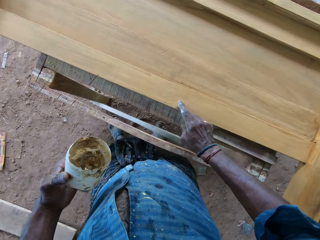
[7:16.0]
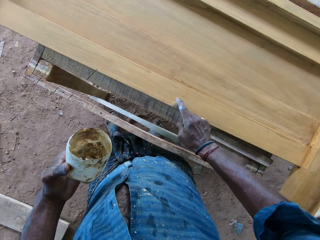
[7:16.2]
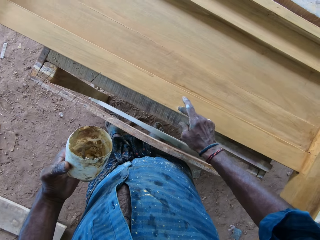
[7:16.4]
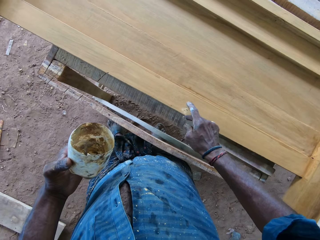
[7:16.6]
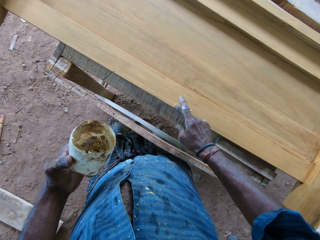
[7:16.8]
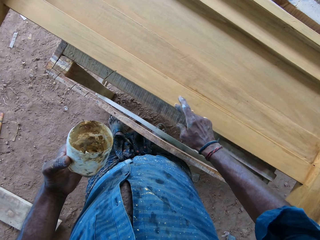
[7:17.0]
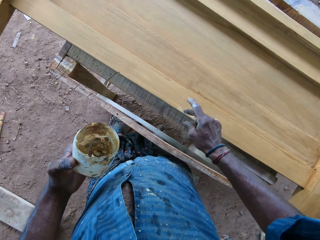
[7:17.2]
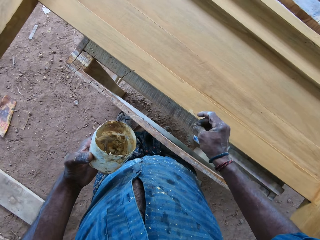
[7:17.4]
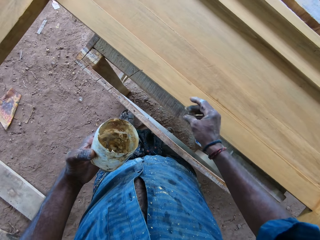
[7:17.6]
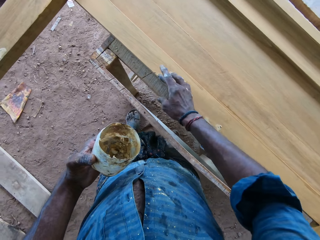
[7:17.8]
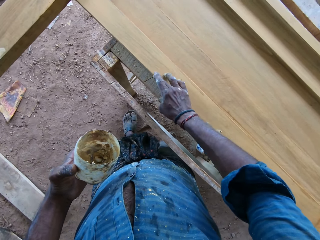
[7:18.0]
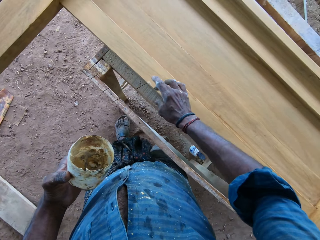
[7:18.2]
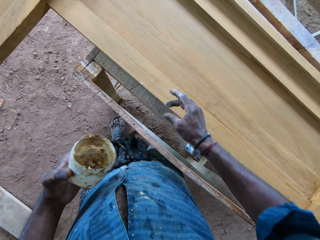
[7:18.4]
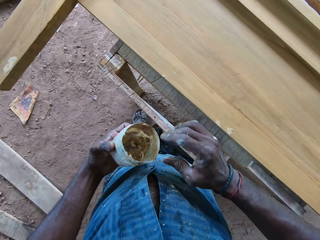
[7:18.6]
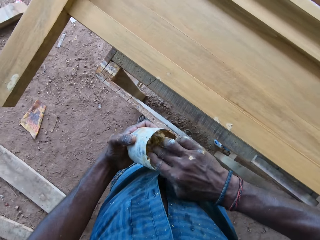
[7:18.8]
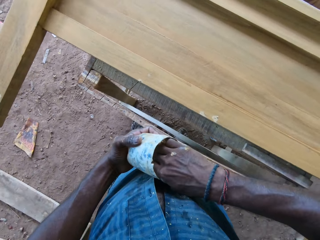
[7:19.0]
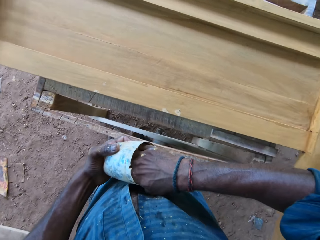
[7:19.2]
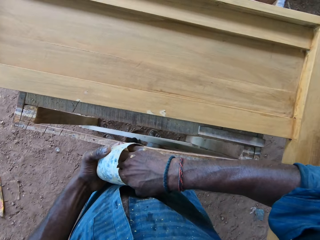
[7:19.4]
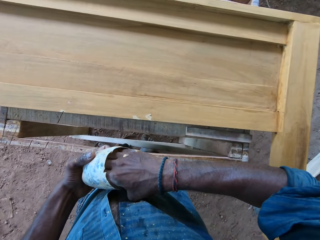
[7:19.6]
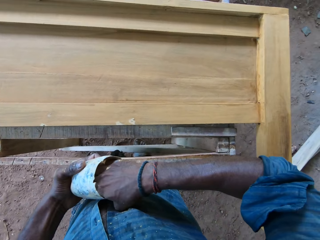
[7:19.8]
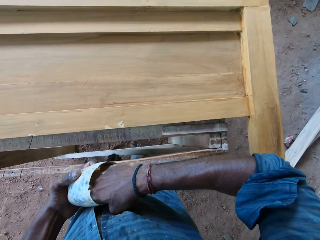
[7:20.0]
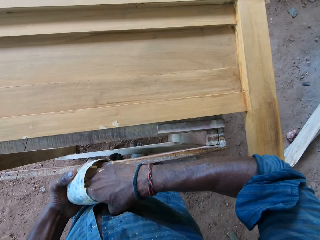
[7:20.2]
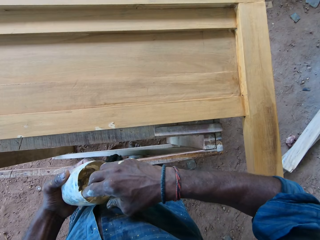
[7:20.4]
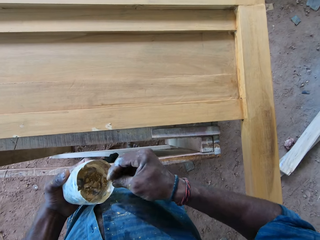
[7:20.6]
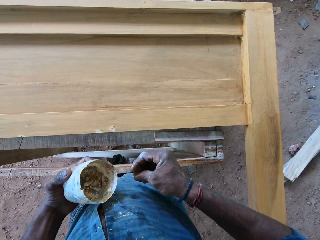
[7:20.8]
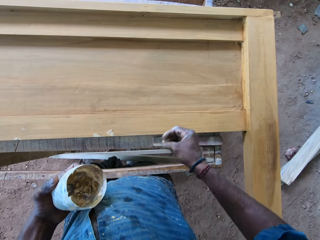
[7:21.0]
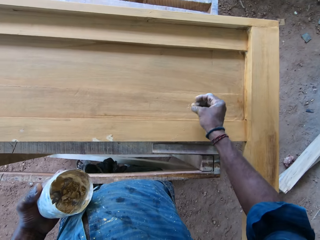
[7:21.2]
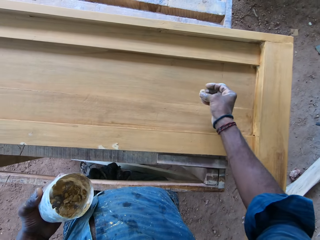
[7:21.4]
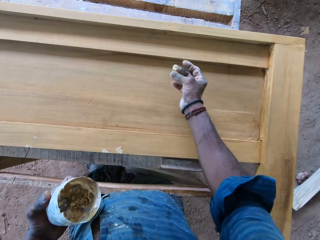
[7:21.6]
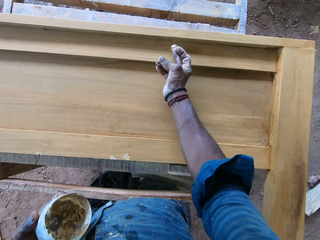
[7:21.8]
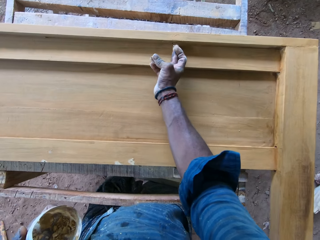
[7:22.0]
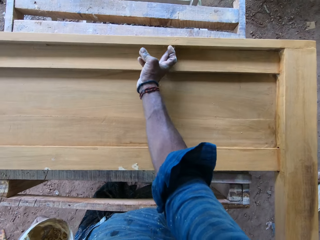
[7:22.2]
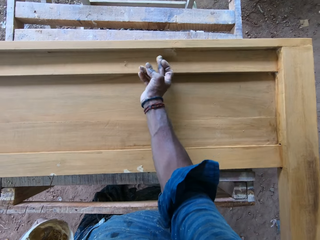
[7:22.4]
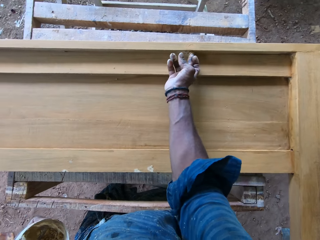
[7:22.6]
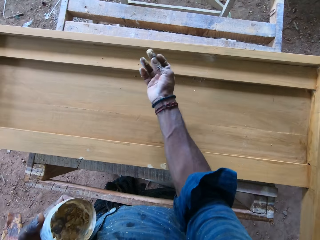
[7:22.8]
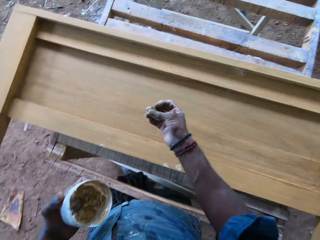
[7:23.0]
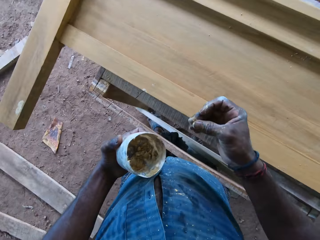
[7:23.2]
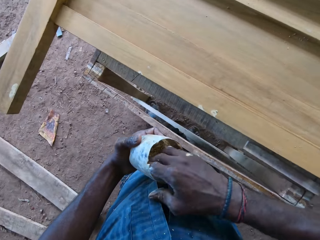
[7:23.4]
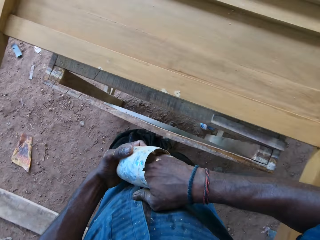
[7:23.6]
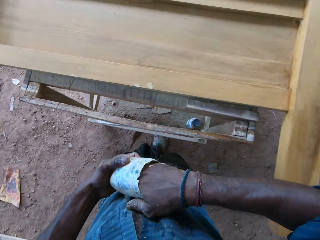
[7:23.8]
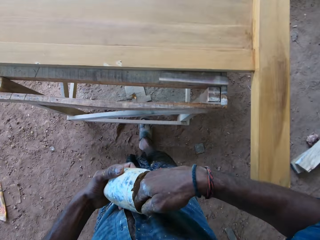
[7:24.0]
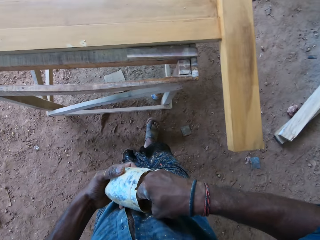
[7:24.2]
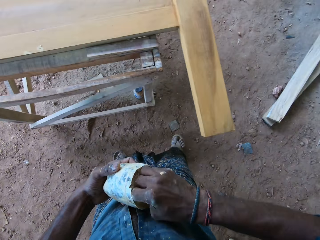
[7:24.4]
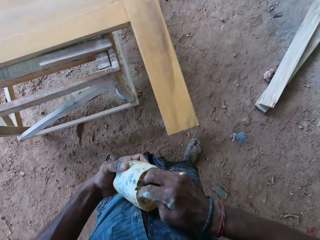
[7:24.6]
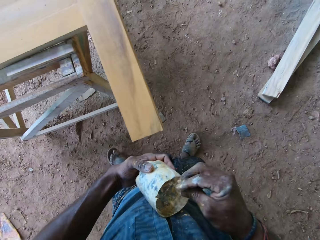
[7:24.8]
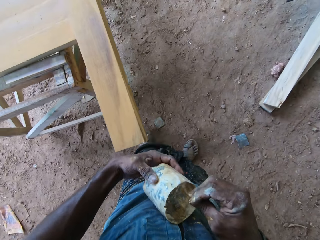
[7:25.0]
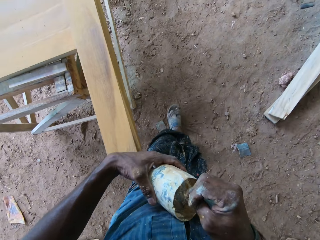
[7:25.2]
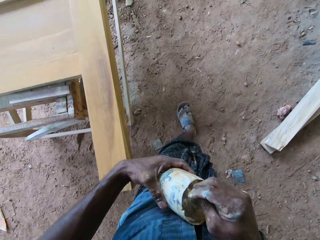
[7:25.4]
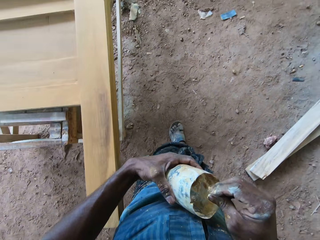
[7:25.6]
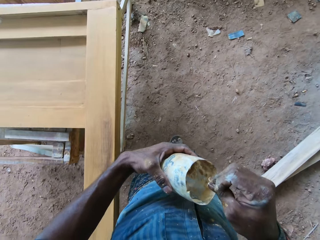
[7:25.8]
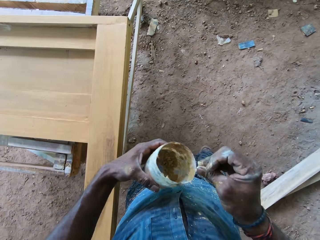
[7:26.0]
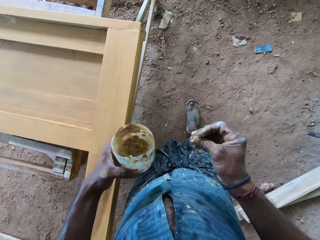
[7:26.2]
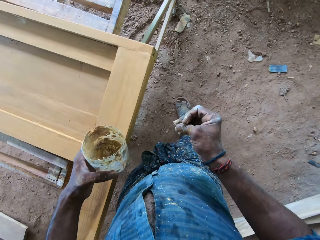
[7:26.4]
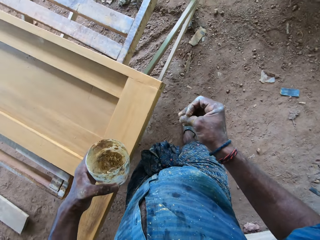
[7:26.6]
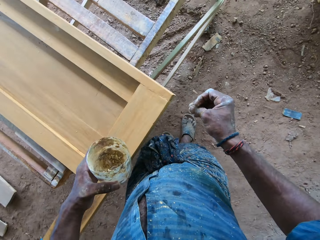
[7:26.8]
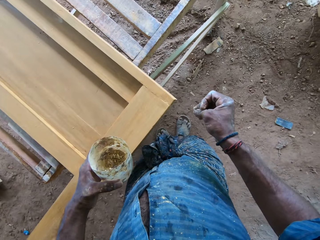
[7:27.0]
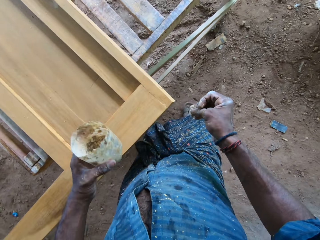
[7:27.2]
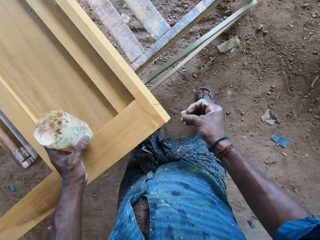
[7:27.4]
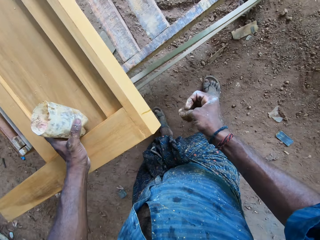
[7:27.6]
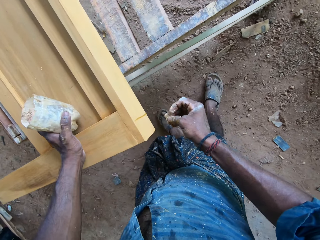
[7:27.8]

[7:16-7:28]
The camera wearer applies the mixture on the footboard slat cracks. He dips his fingers into a cut bottle. He scoops the mixture. He applies the mixture on the footboard slat cracks. He scoops the mixture. He dips his fingers into the cut bottle. He carries the cut bottle around a board. He walks around.

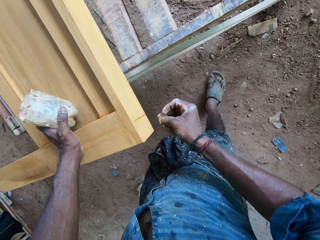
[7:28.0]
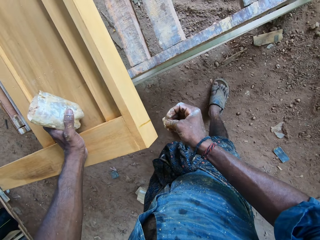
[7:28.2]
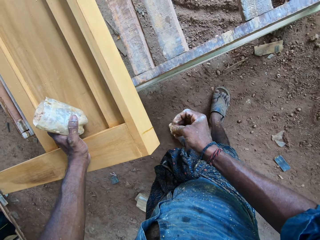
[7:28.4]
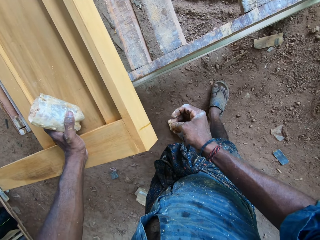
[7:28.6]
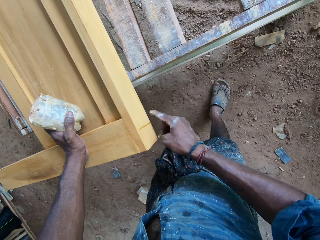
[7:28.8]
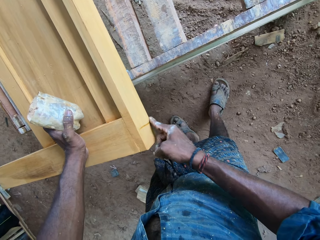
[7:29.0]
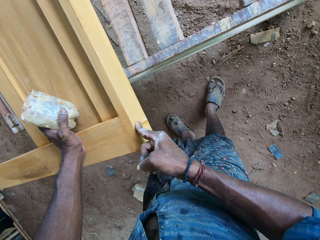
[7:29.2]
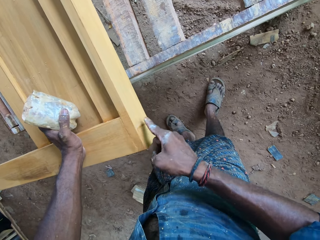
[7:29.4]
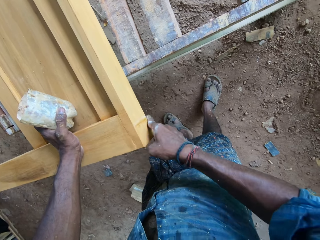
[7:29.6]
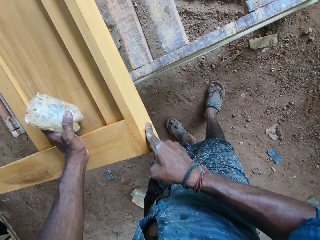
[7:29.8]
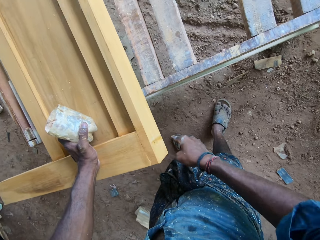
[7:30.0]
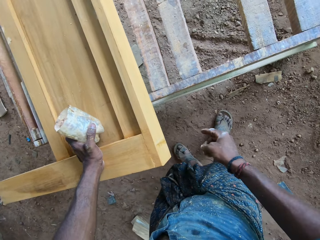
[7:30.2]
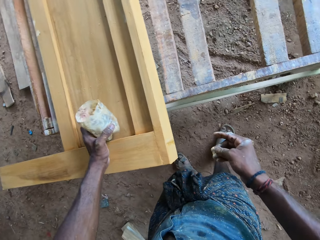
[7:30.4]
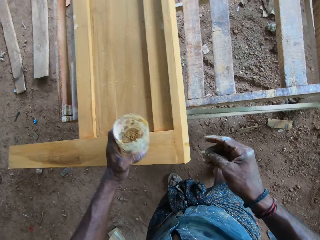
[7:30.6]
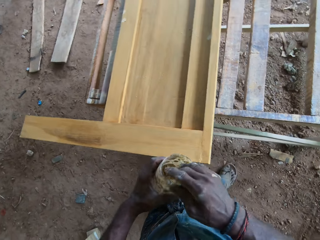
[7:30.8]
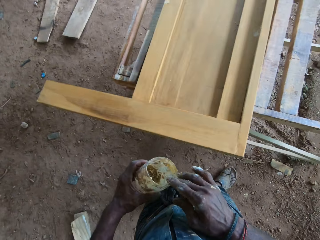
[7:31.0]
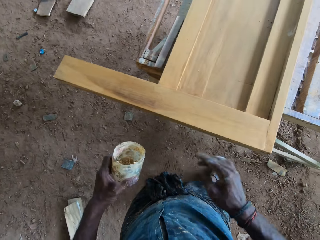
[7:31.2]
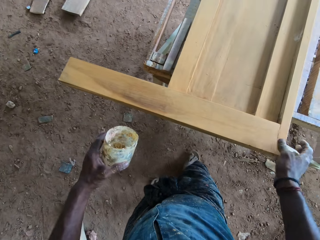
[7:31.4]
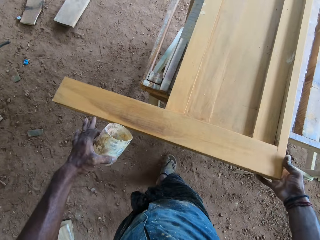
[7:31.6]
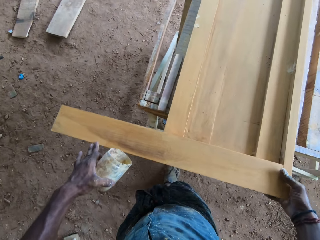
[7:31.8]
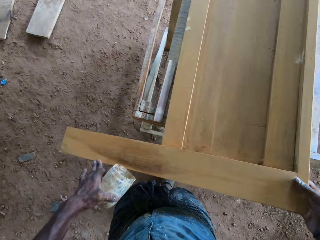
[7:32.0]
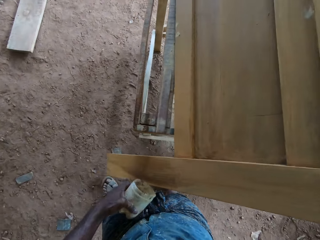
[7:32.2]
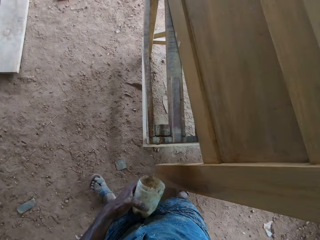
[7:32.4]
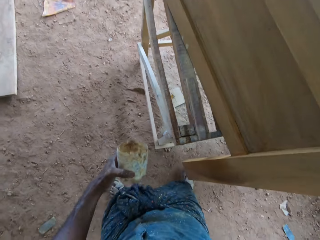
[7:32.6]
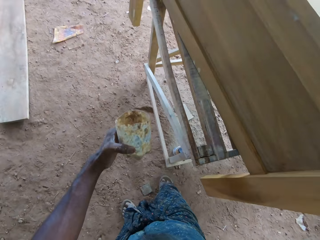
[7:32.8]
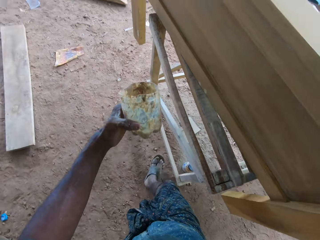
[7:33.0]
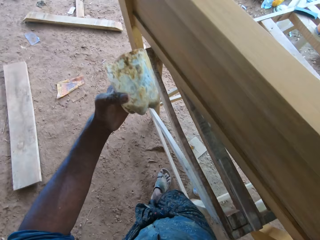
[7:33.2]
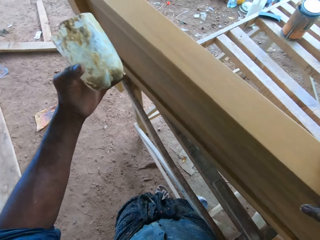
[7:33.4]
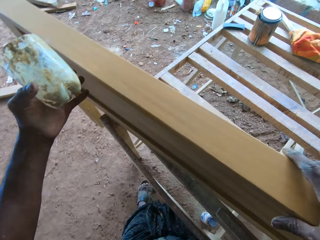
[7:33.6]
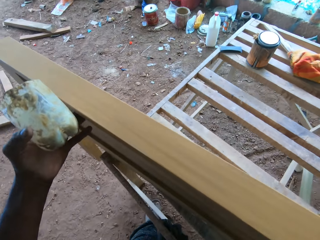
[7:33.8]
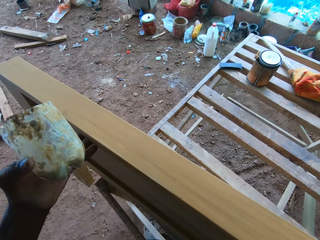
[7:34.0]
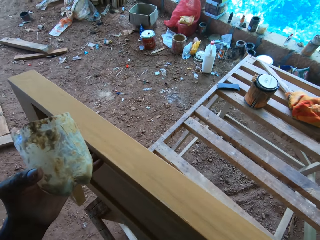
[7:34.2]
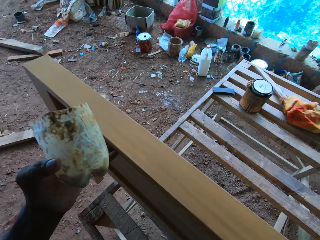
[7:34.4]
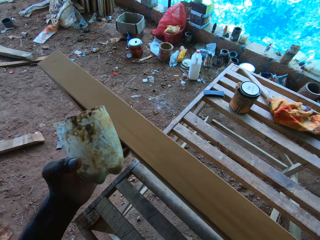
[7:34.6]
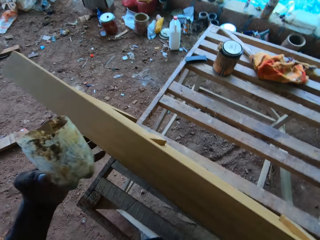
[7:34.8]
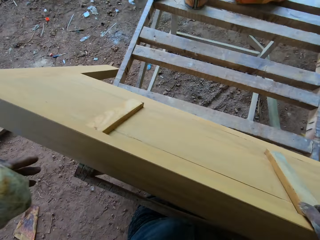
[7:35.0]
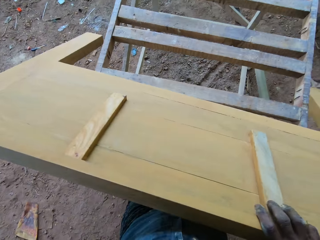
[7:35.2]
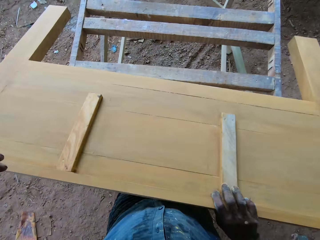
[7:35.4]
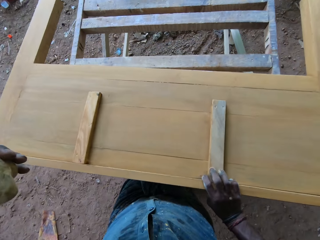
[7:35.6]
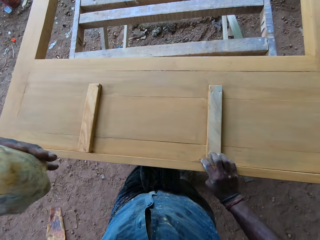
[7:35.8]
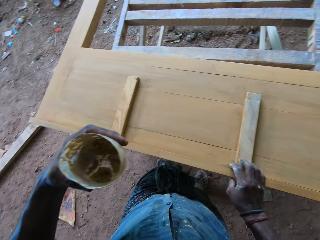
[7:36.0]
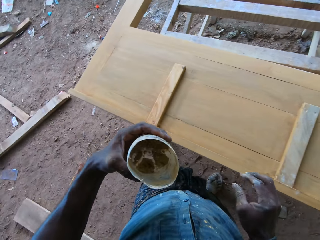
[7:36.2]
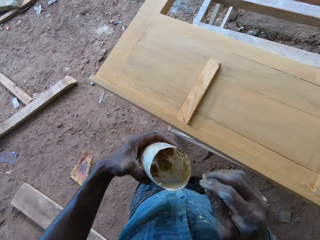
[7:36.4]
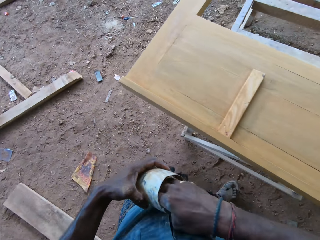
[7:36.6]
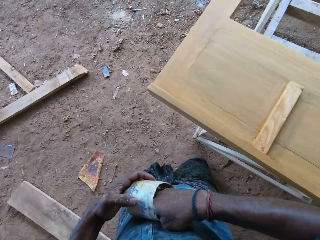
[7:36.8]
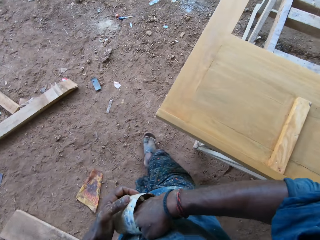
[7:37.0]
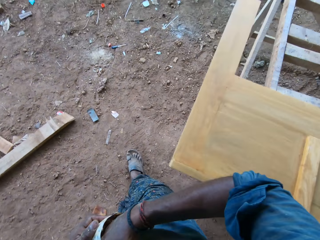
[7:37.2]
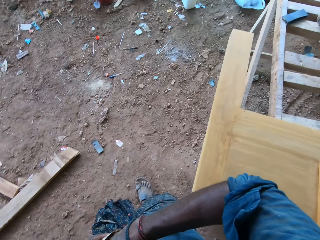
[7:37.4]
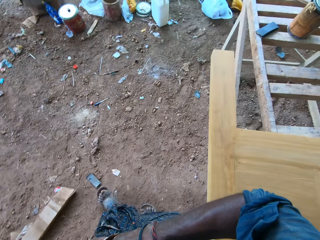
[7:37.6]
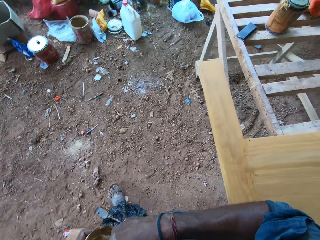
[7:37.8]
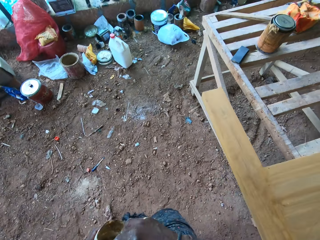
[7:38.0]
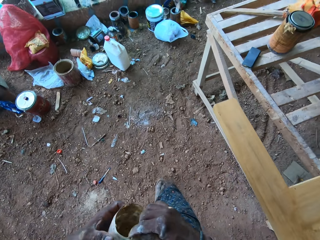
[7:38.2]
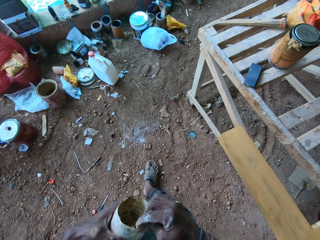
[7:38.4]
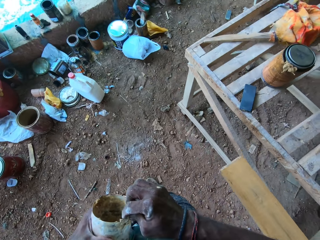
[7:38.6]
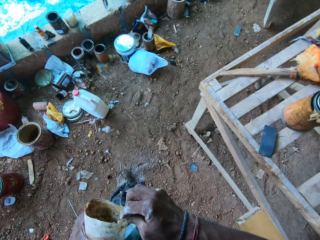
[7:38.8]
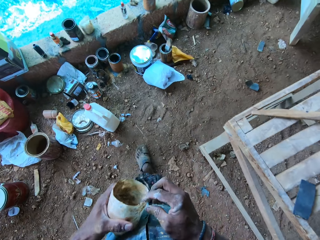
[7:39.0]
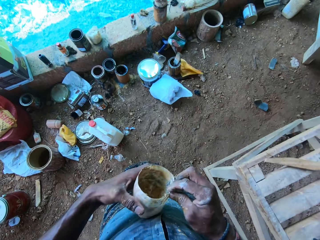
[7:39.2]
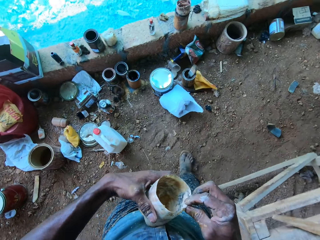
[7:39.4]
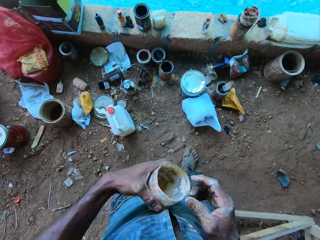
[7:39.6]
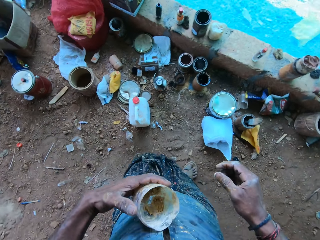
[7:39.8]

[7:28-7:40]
The camera wearer applies the mixture on the footboard slat cracks. He walks around. He lifts the footboard slat. He turns the footboard slat over. He dips his fingers into a cut bottle. He scoops the mixture. He carries the cut bottle across the ground. He walks around.
